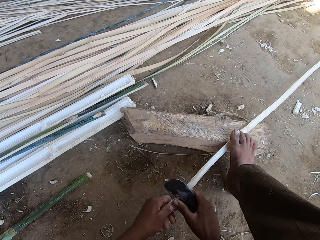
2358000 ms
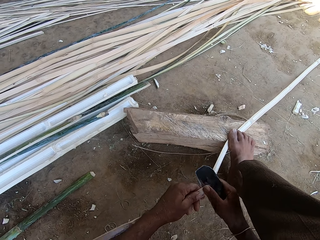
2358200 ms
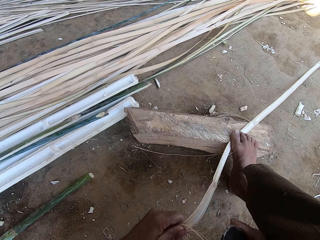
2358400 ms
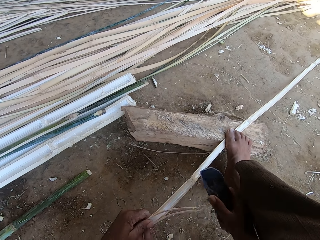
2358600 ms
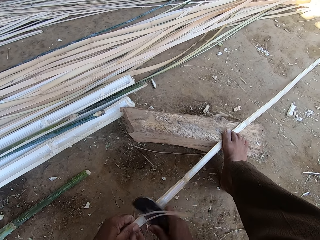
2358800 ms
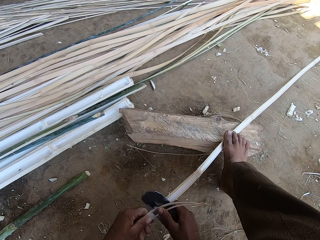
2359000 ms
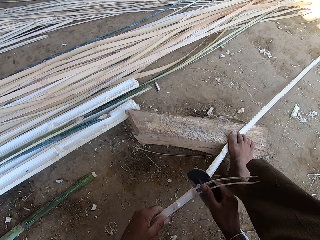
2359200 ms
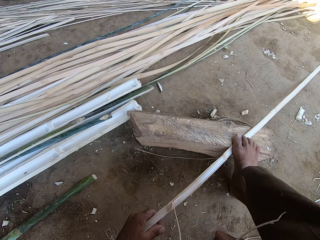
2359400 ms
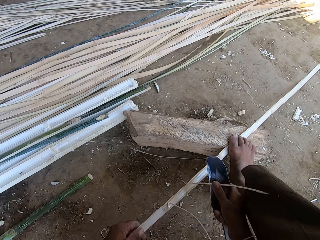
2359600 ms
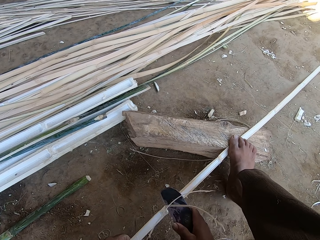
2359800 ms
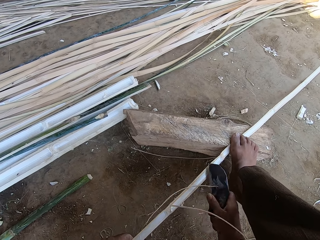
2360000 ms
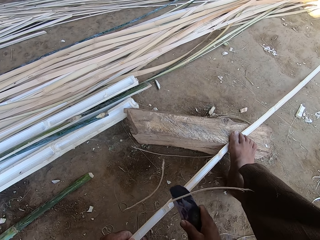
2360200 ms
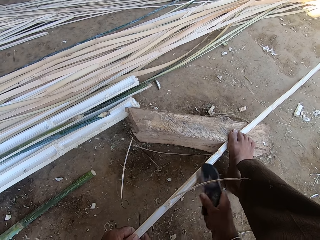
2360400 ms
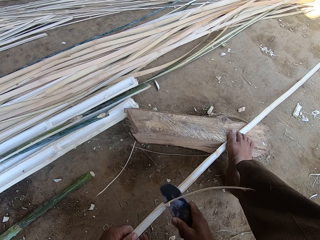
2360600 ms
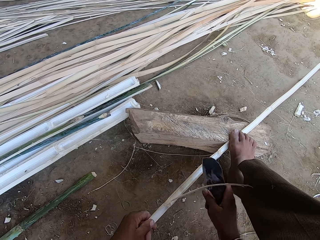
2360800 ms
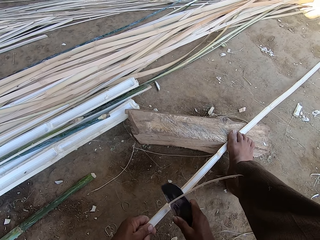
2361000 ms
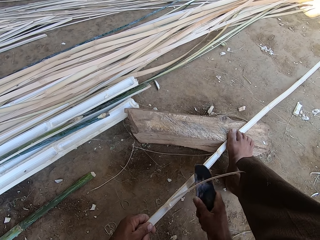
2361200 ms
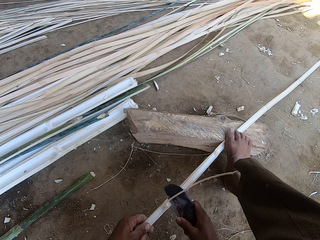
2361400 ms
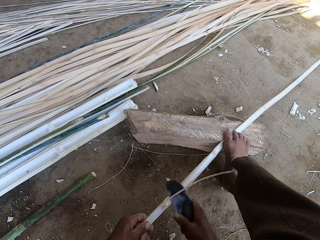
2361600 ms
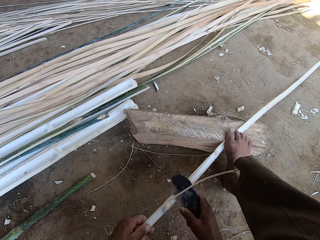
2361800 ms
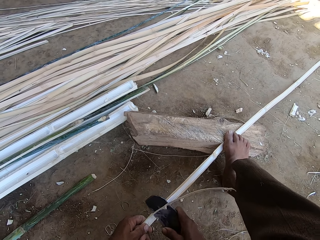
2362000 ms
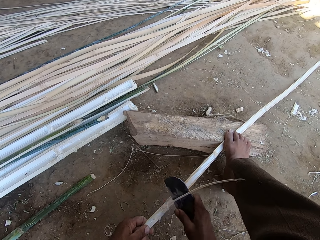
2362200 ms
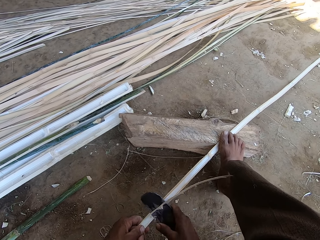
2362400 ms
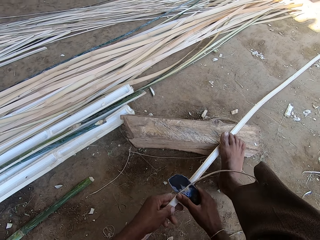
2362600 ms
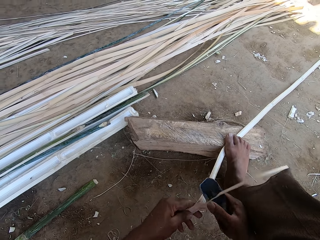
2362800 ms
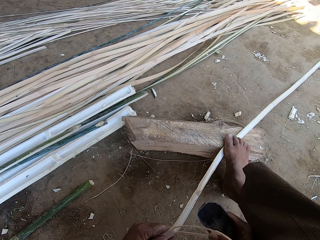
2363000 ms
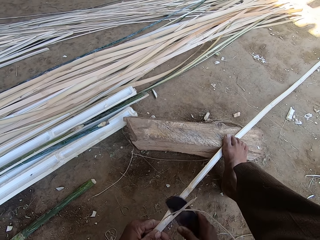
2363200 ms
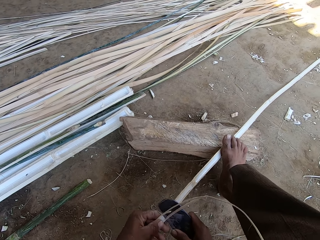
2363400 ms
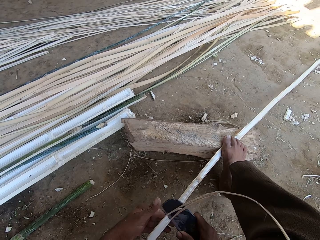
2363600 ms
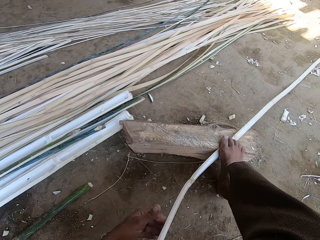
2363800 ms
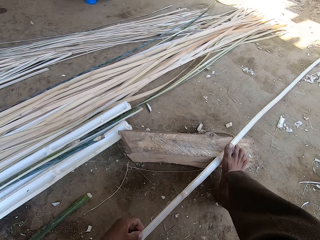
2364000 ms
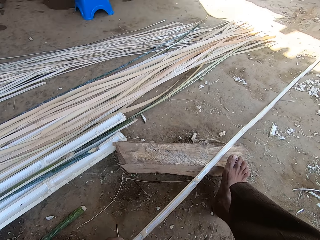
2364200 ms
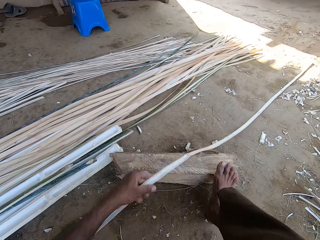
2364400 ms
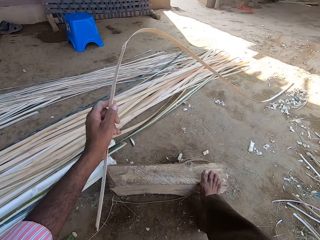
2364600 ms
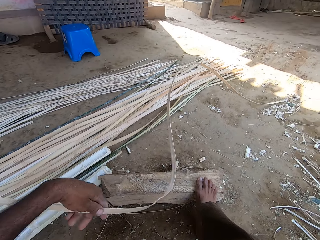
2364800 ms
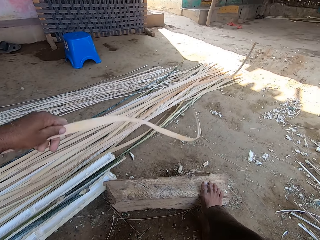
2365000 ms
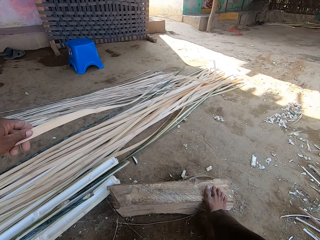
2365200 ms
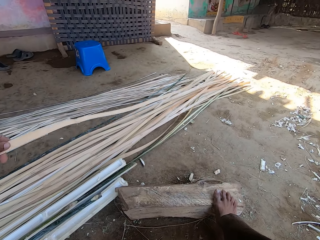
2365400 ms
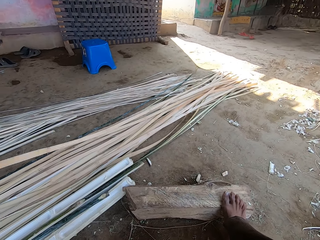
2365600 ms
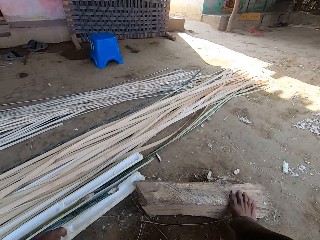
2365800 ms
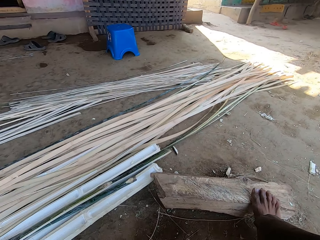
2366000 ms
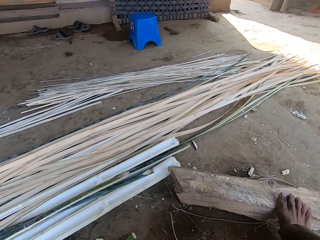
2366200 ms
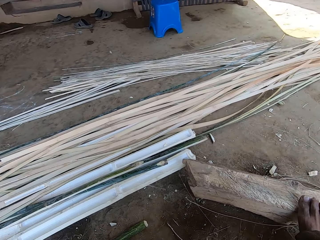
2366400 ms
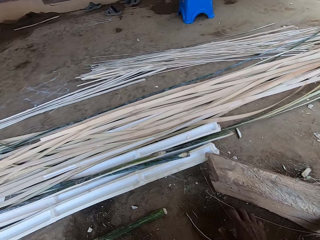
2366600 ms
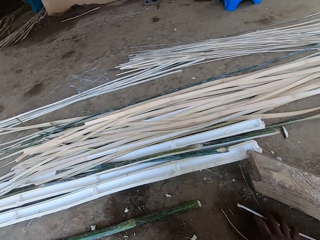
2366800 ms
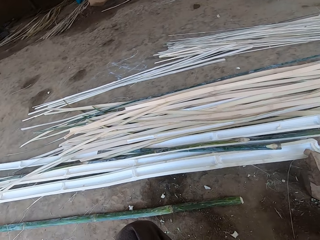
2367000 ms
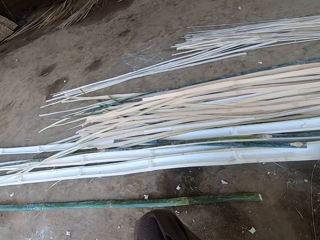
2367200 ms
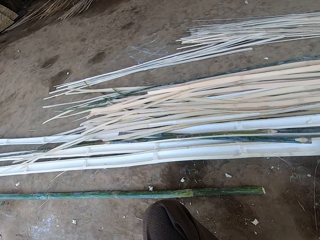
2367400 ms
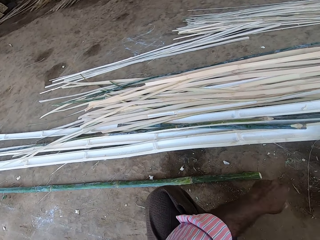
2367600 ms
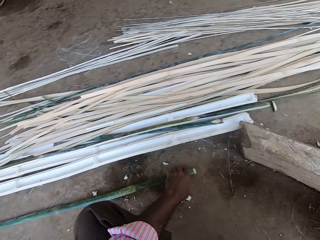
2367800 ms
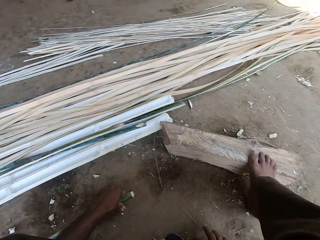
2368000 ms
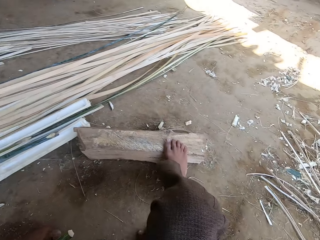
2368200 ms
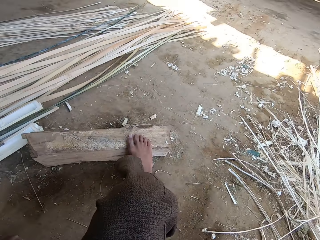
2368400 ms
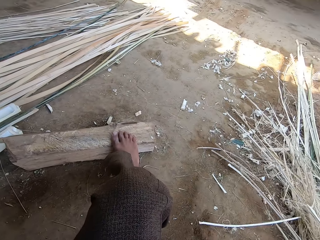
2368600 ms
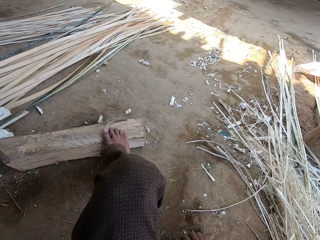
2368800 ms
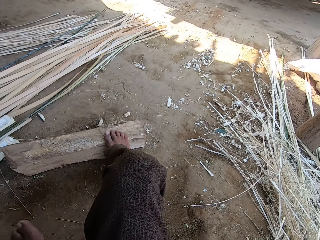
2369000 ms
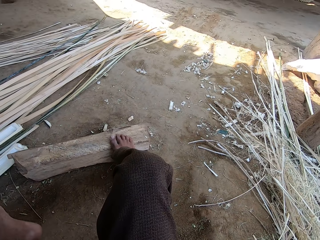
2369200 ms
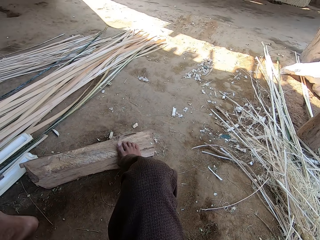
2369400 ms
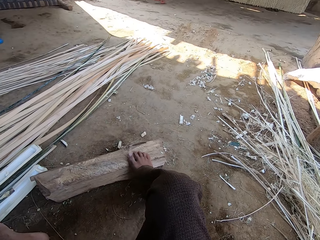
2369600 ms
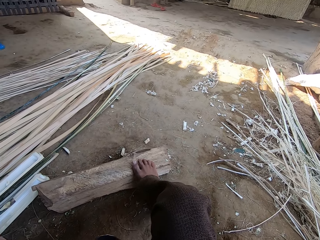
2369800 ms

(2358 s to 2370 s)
The camera wearer straightens a stick. They throw a palm fiber away. They drop the stick down and collect trash.

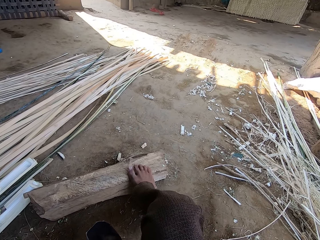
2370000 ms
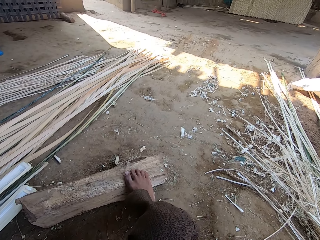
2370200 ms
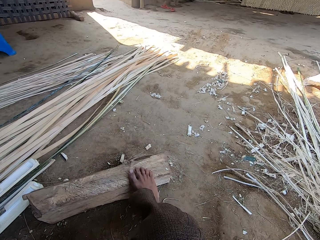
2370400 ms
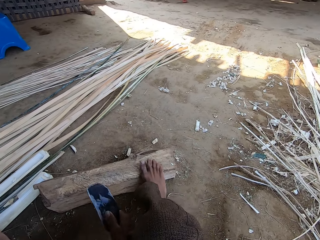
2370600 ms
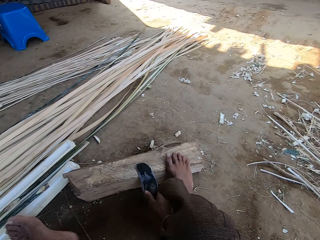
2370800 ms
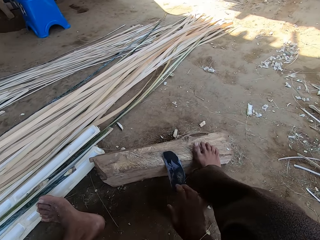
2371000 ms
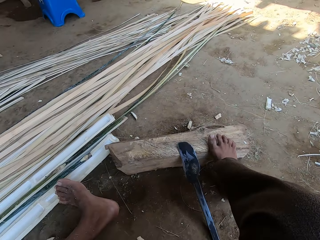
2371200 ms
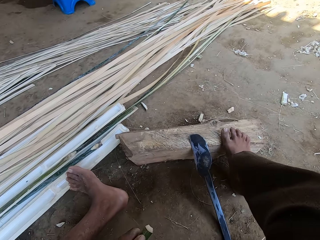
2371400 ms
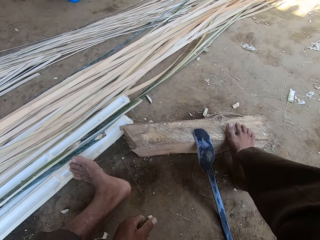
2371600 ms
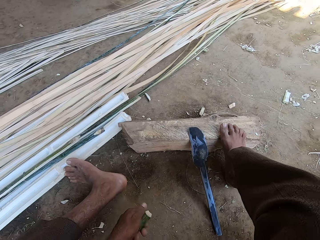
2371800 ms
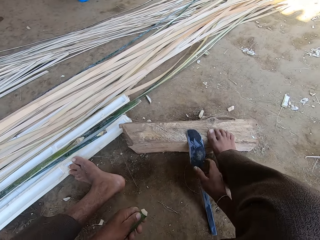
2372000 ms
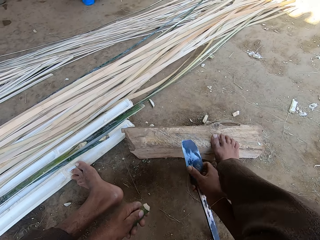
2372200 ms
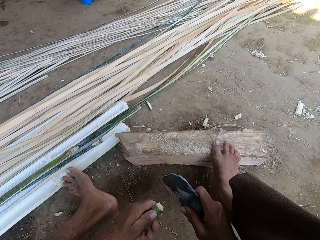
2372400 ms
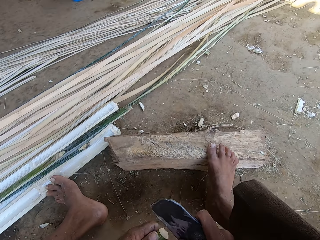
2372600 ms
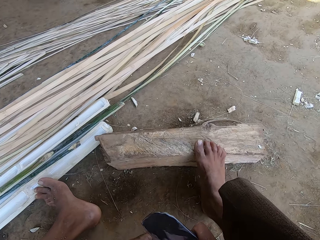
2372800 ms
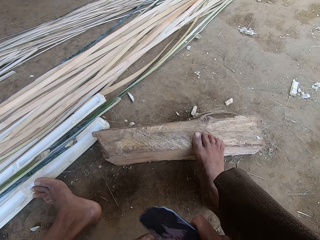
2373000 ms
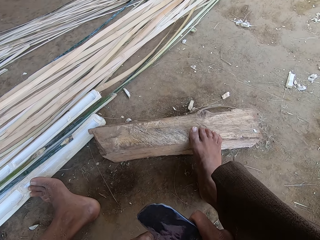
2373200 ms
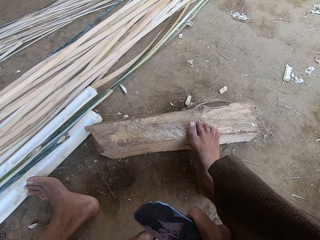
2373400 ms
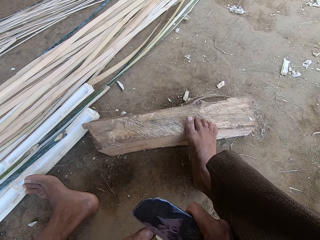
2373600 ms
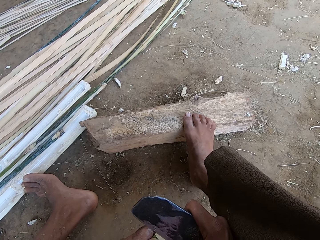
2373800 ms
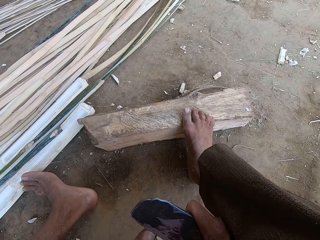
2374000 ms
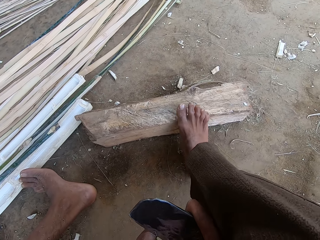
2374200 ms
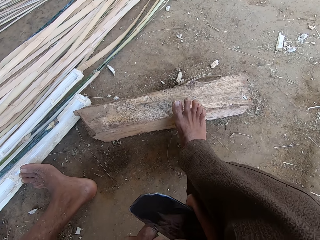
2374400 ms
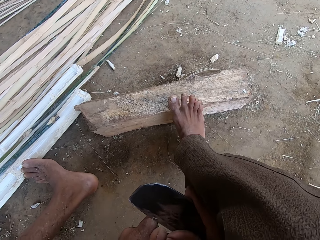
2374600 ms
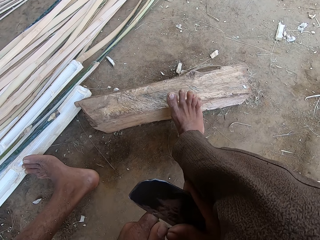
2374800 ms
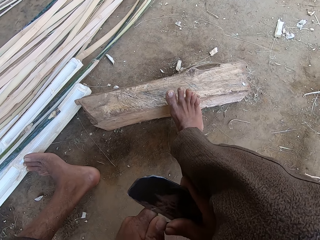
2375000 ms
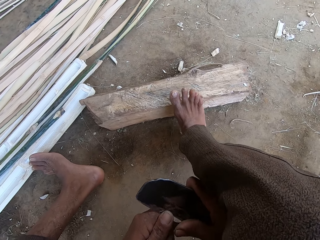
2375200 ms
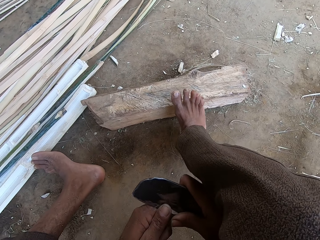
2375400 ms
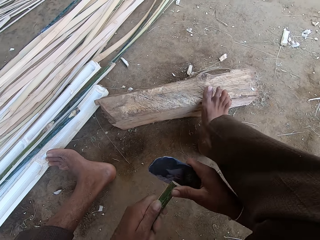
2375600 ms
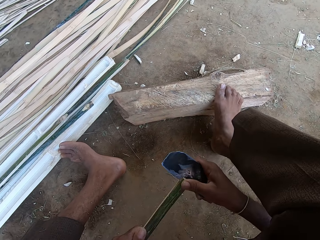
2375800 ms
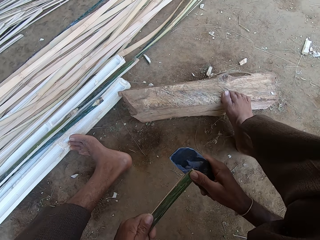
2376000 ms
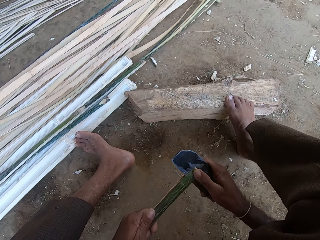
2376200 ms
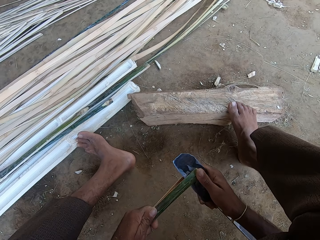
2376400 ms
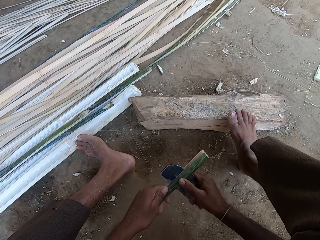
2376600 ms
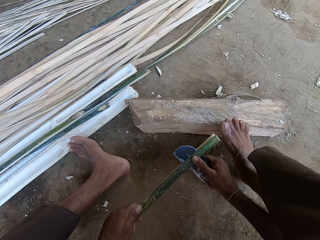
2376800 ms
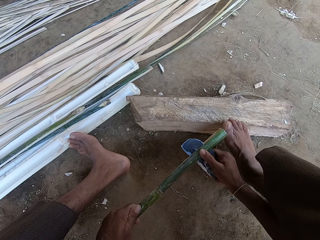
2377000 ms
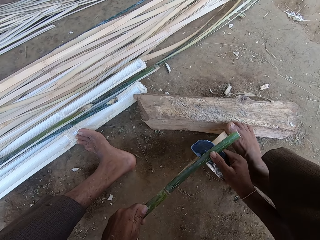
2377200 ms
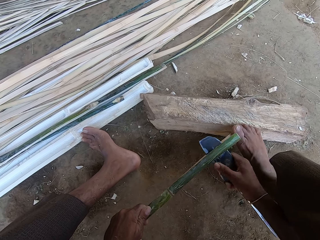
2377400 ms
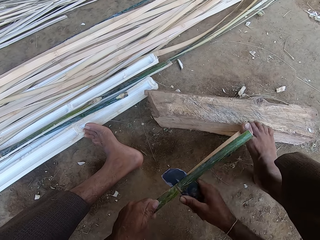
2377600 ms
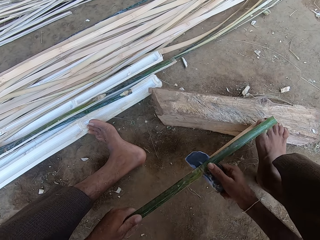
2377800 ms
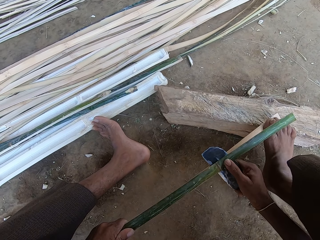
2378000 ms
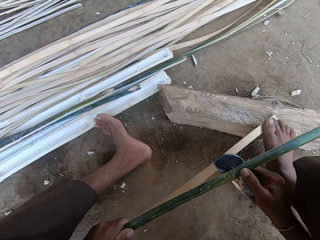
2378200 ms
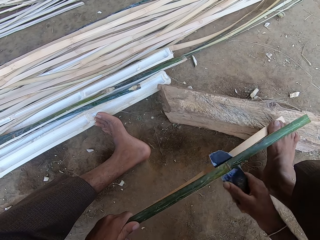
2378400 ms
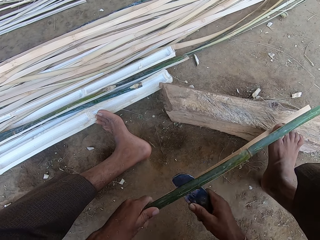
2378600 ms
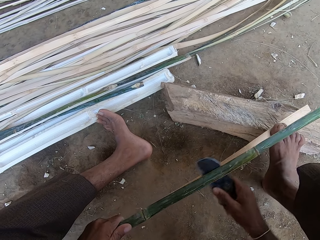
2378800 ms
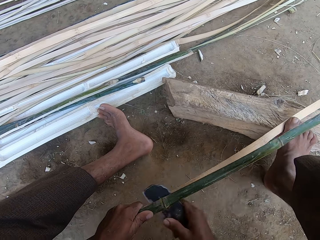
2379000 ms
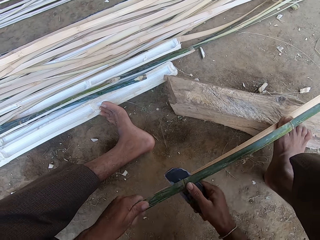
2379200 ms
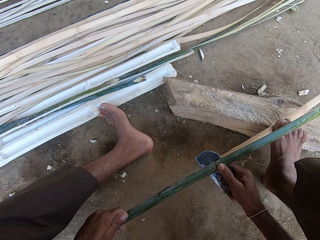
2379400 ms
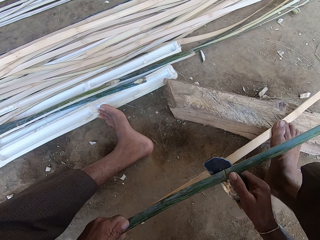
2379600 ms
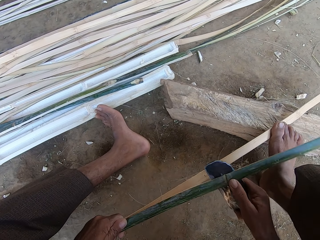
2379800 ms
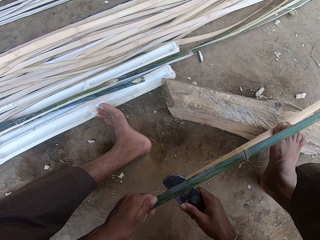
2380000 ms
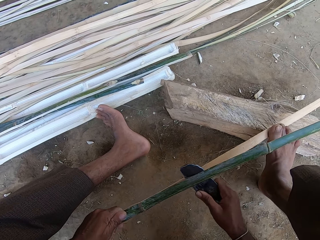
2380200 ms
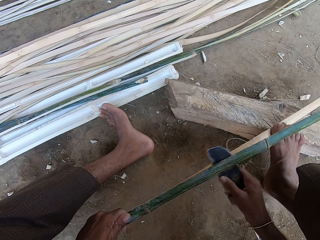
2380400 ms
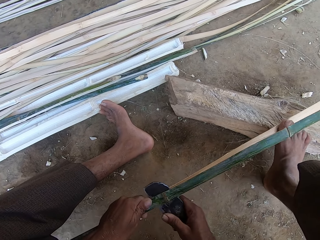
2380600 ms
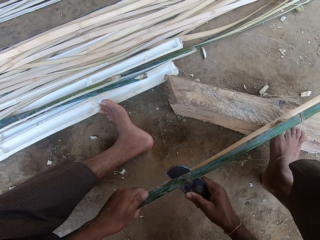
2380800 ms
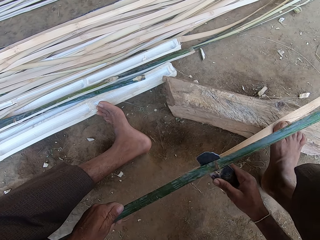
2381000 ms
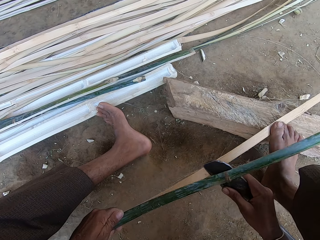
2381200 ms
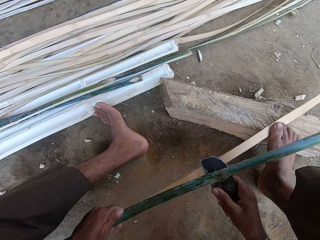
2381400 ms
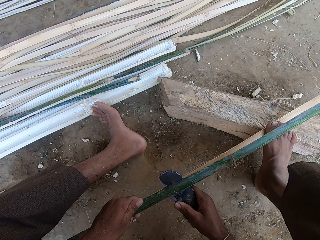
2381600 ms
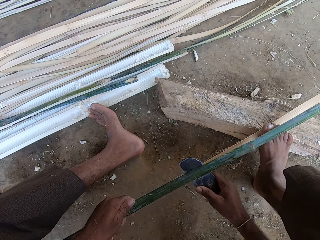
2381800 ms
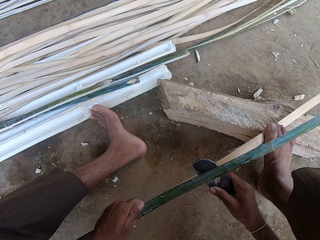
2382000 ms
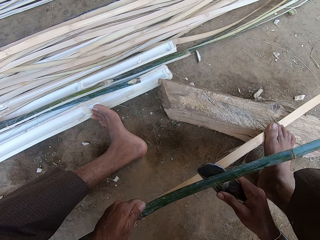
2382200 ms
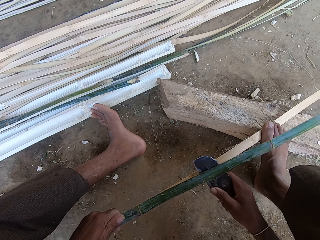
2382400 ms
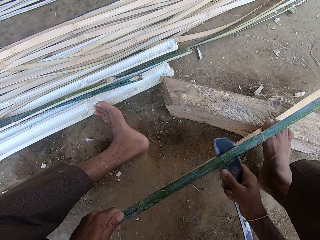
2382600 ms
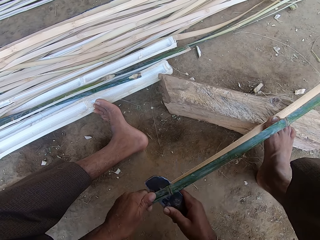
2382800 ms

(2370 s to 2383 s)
The camera wearer looks around. They place a pruning knife on the piece of wood. They pick up the knife. They separate a stick into two with the knife.
